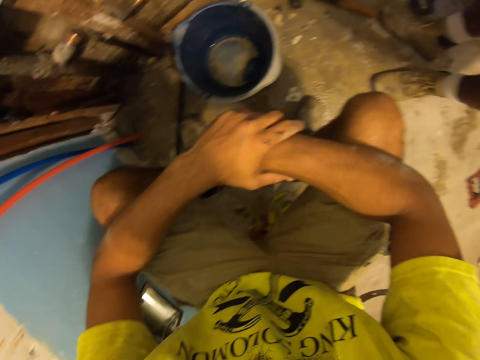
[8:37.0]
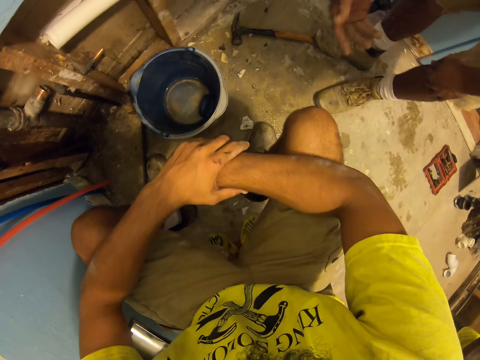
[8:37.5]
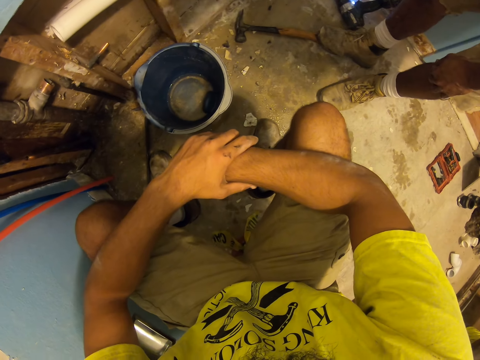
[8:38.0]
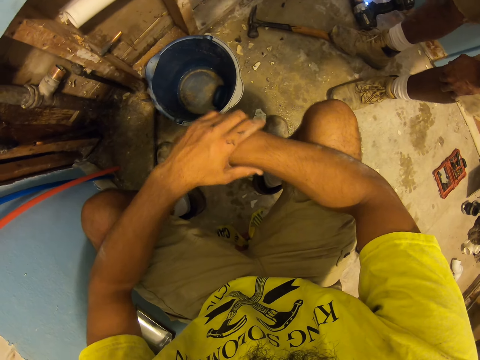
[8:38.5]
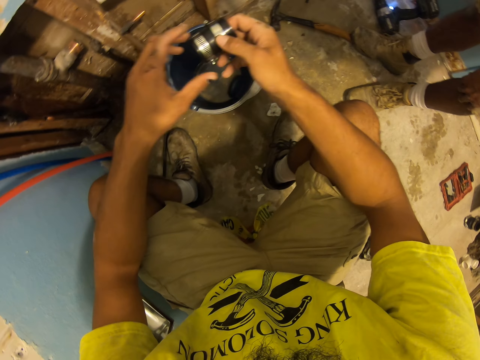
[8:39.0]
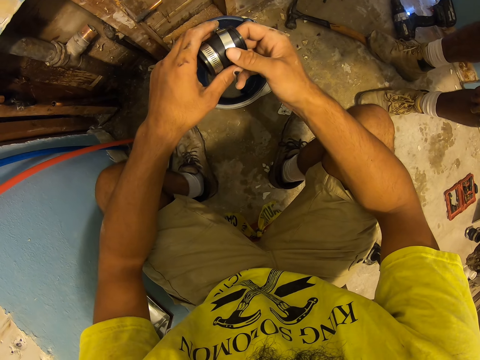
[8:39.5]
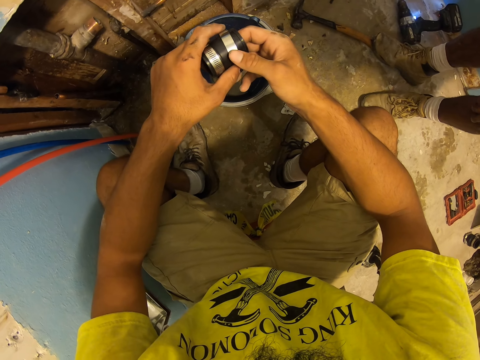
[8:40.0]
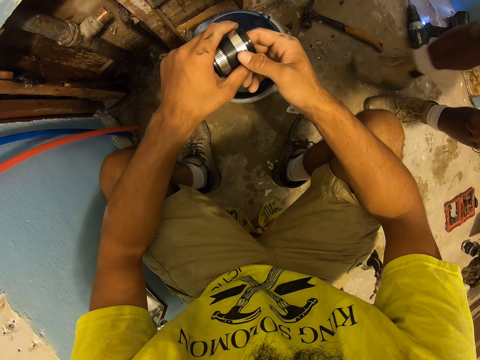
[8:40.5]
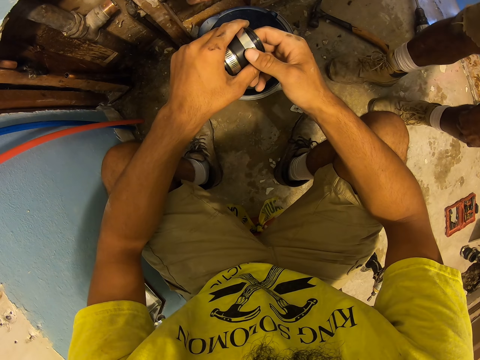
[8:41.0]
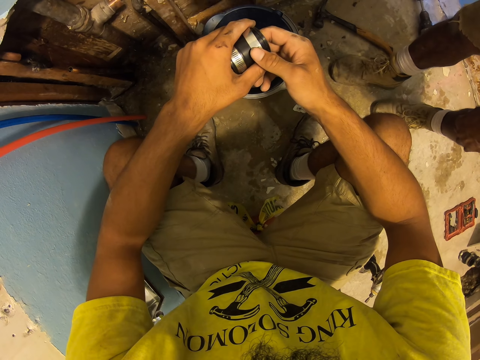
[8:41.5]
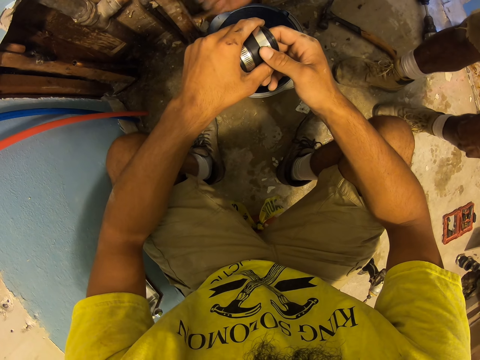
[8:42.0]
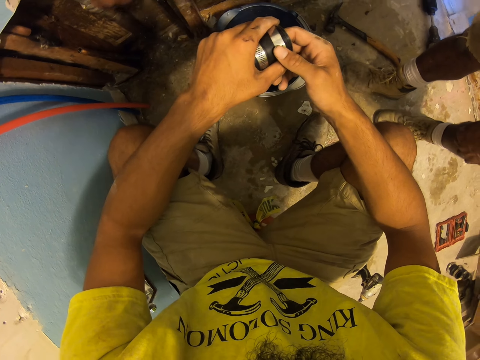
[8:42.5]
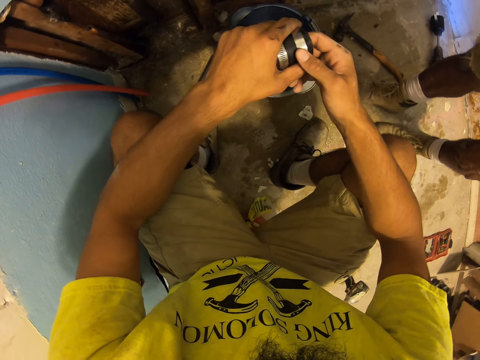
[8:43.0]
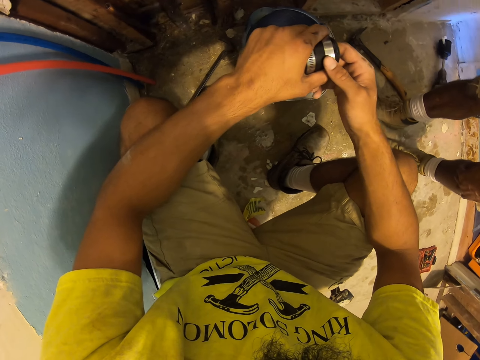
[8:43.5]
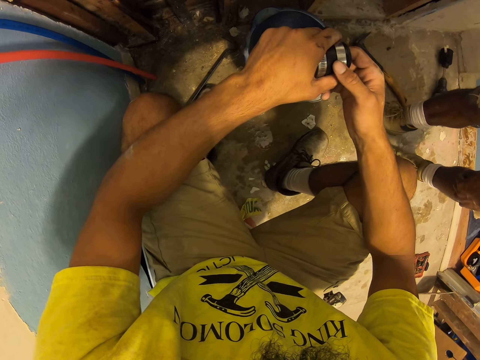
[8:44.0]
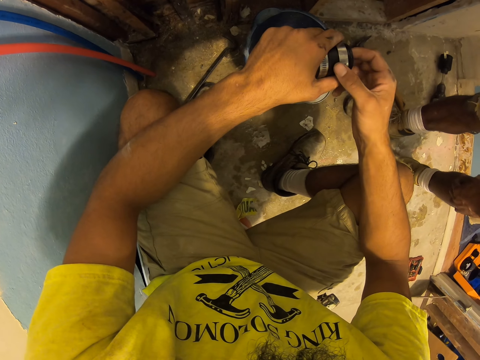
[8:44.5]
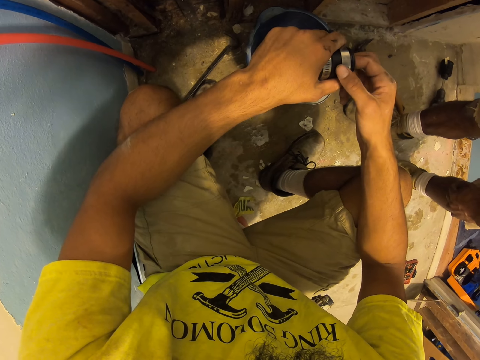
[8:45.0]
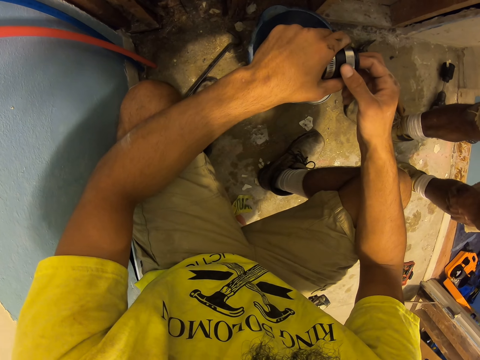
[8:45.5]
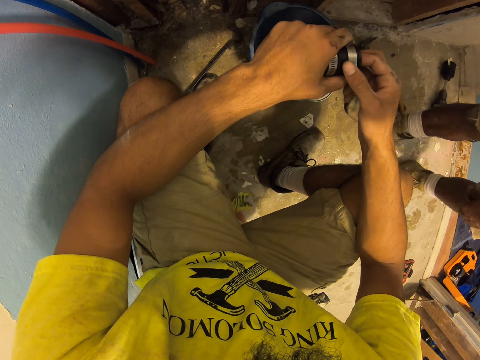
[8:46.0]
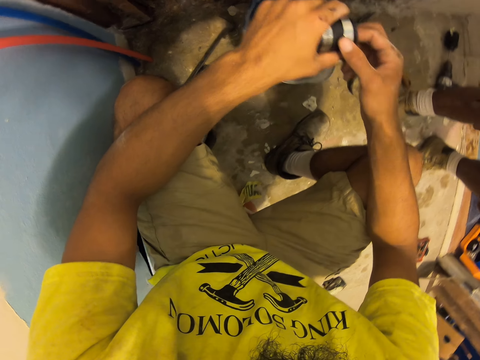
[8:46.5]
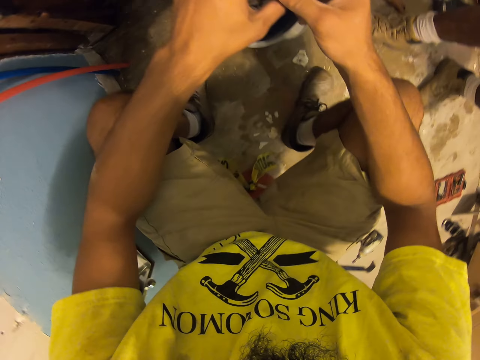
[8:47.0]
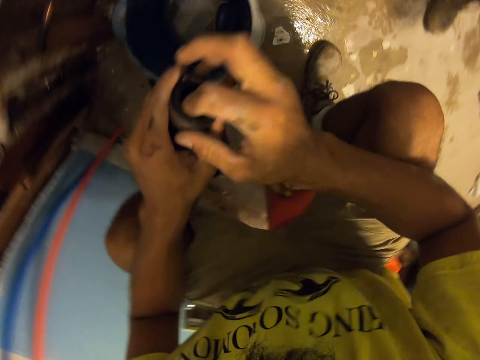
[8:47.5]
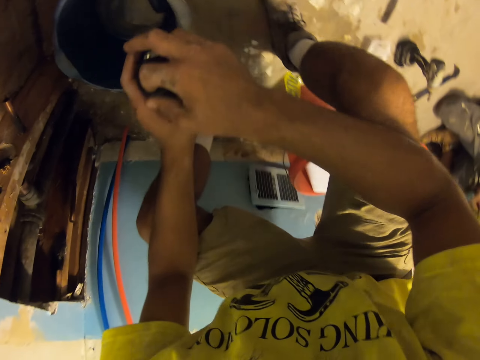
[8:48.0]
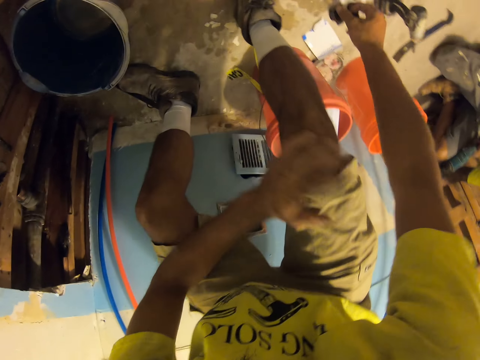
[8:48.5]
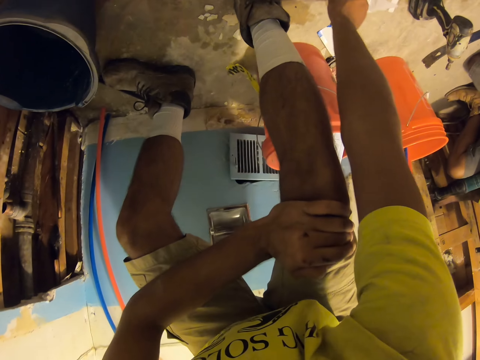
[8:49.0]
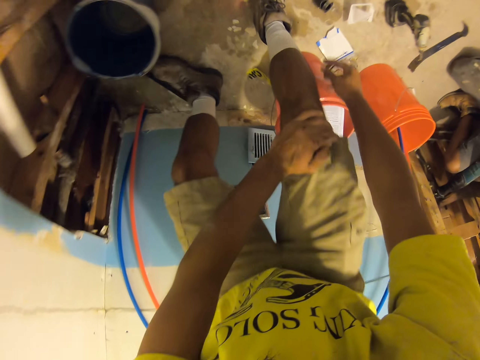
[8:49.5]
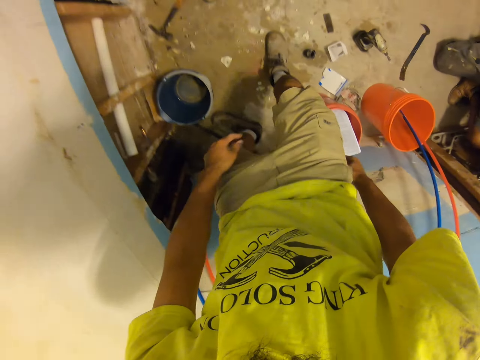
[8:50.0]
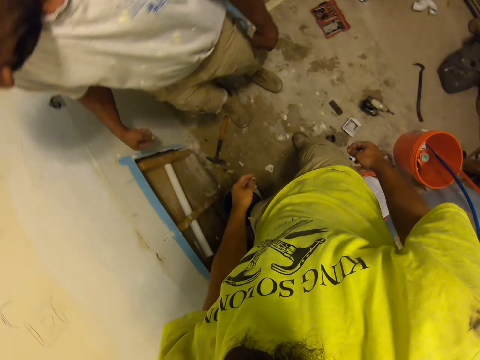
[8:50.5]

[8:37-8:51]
A man puts the hand drill on the ground. The man swings his hand. The camera wearer moves their hands. They look around. They look at the elastic rubber. The man moves around. The man moves his hand. The man touches the wall. The man moves around. The camera wearer stands up. Another man kneels on the floor. The camera wearer places the elastic rubber on the floor and walks around.
